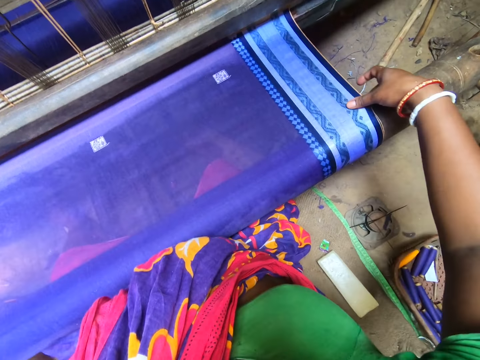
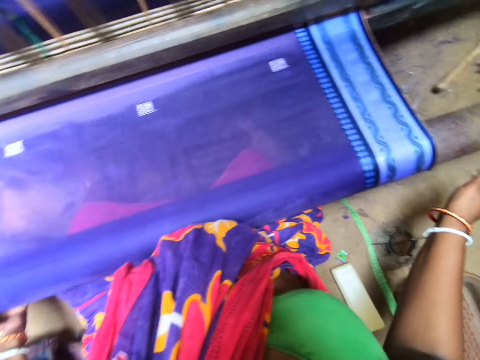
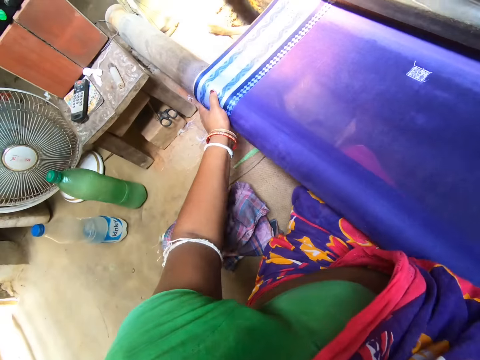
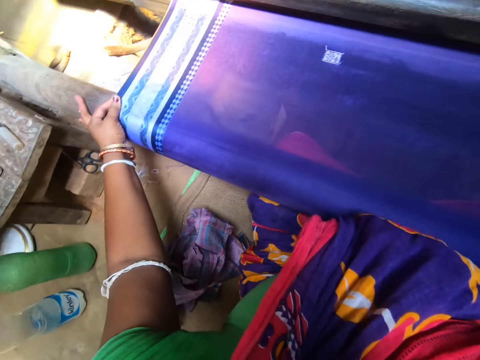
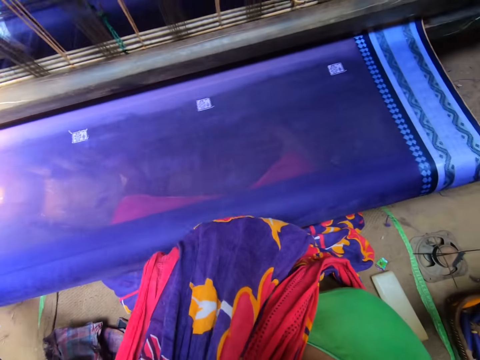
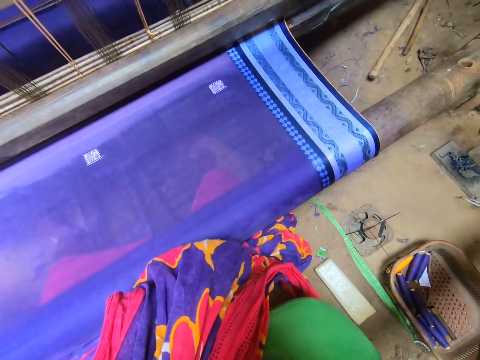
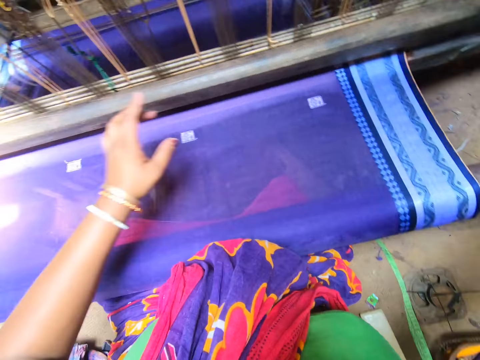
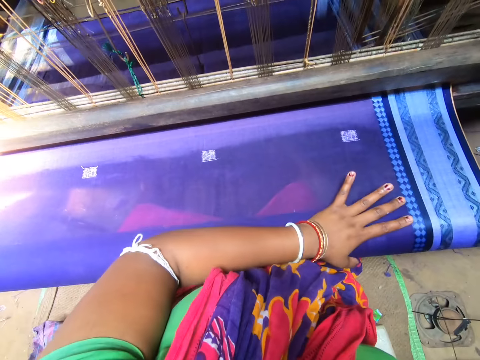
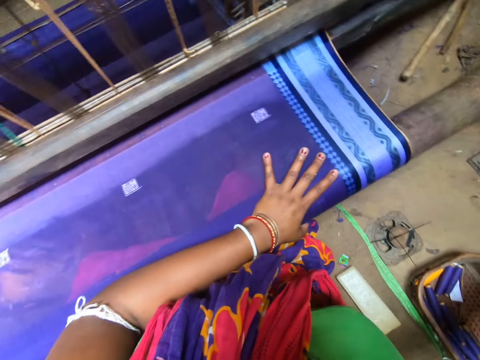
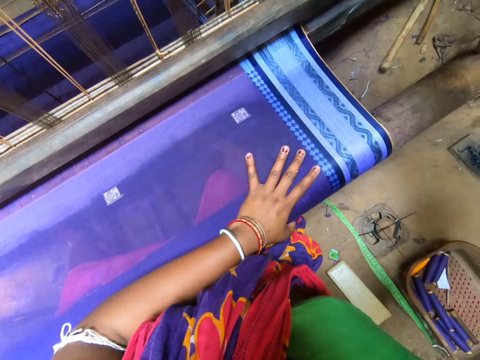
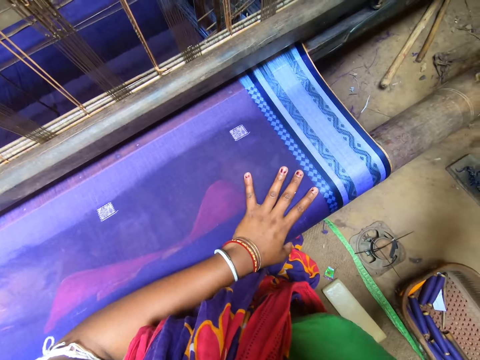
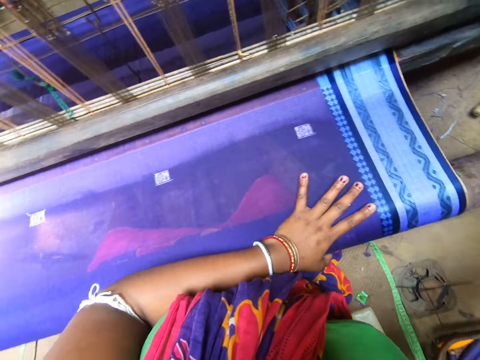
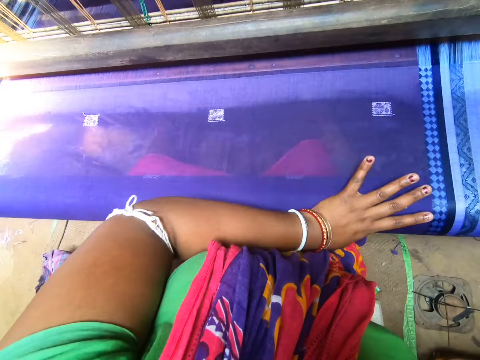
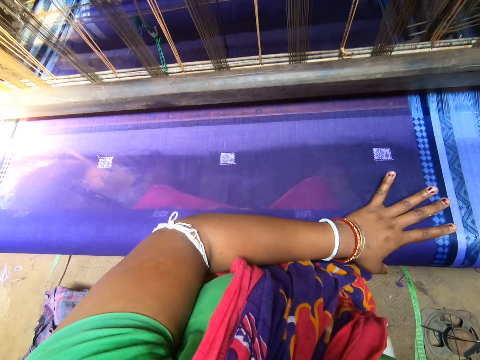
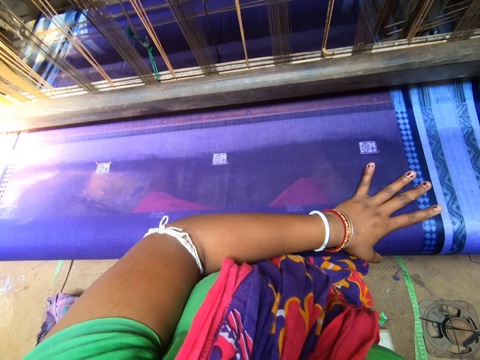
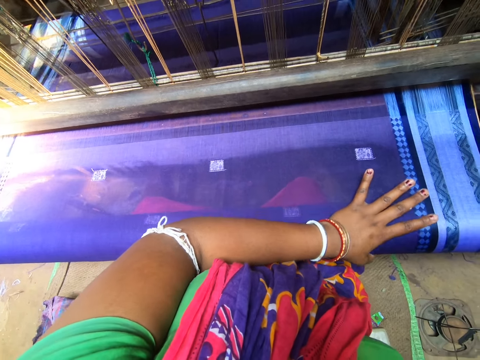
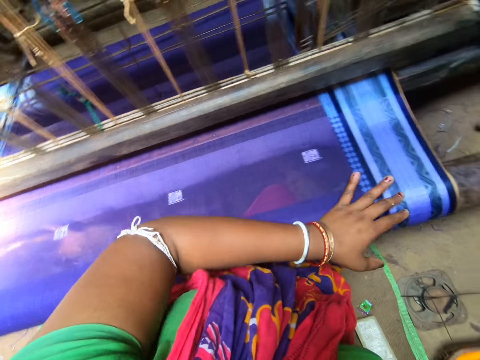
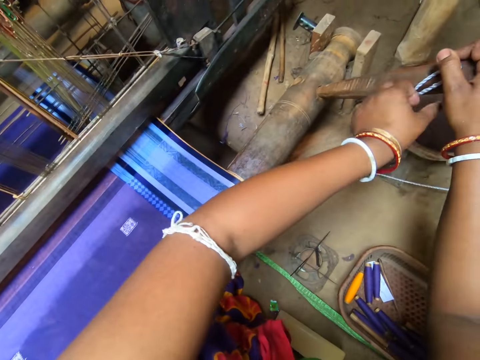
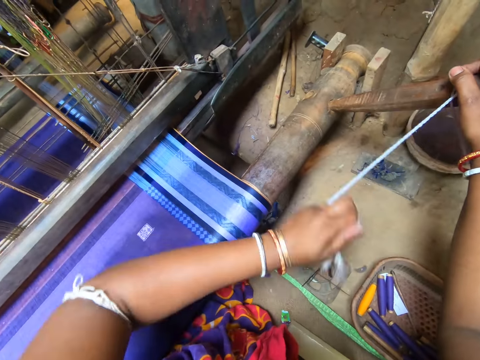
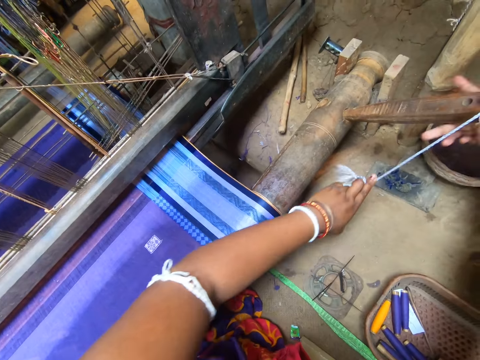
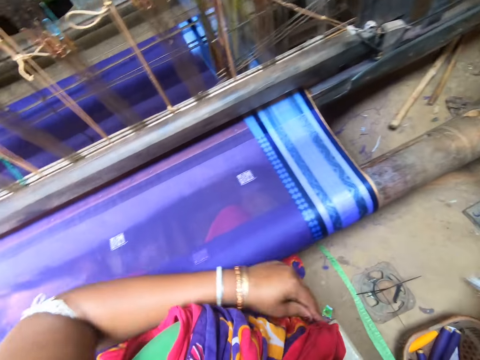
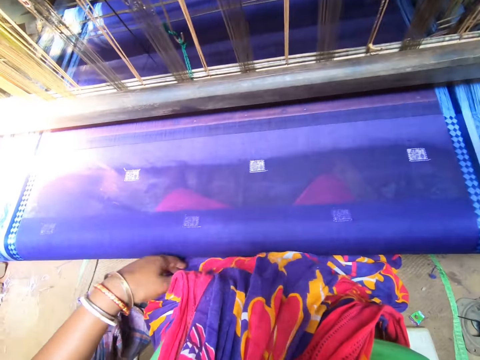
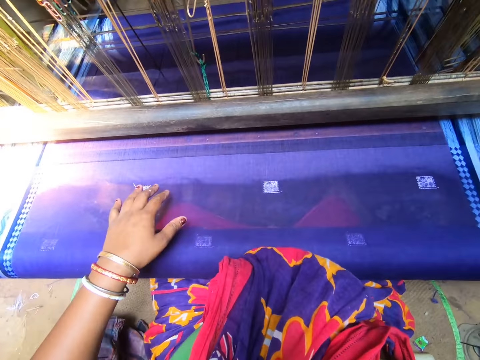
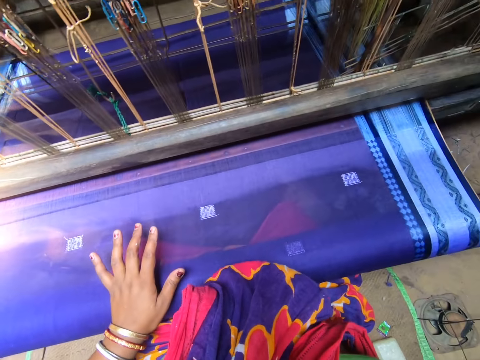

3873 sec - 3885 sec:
The camera wearer stretches the garment. She rotates the garment board. She tightens the thread on the stick with her left hand. She pulls the thread on the handle.

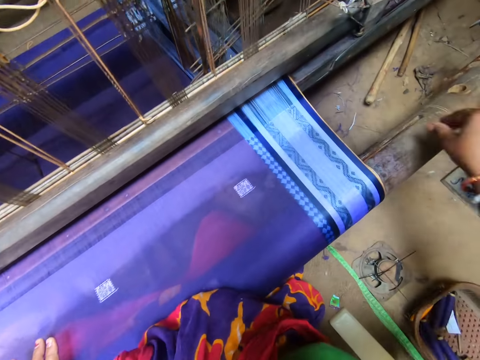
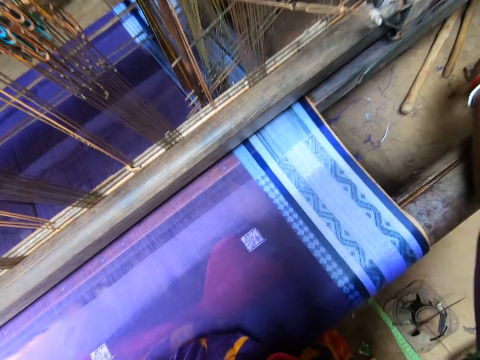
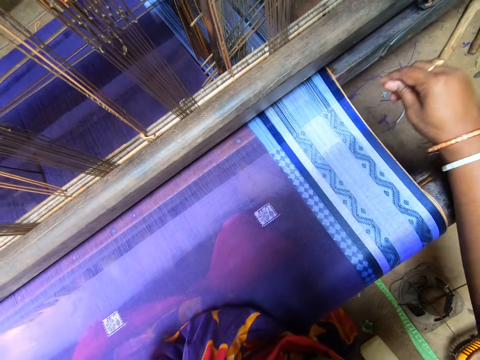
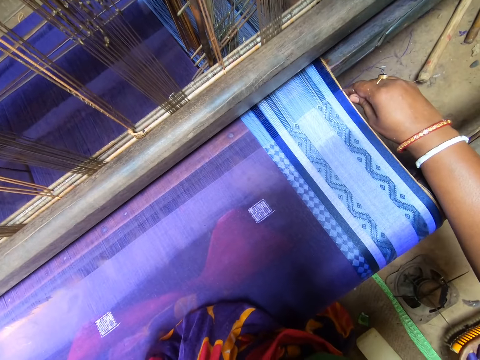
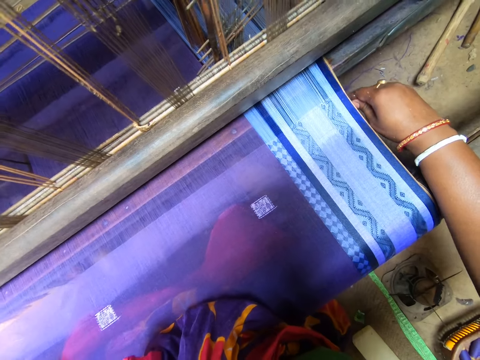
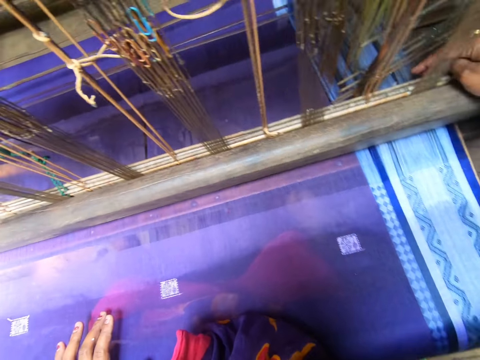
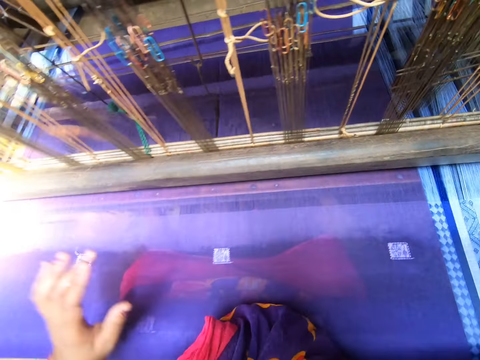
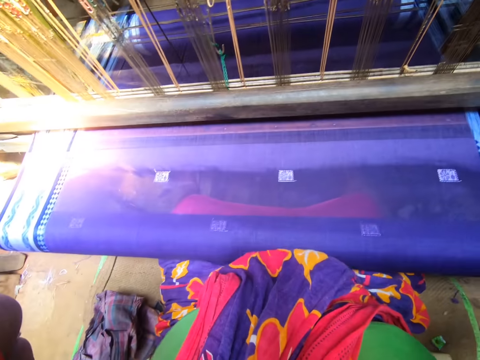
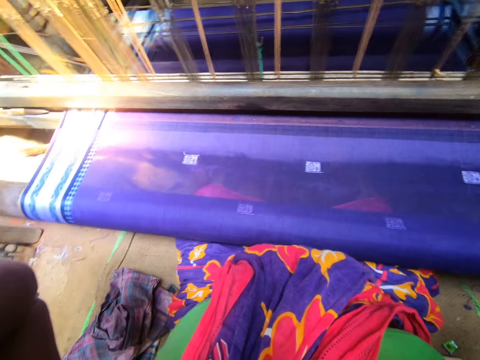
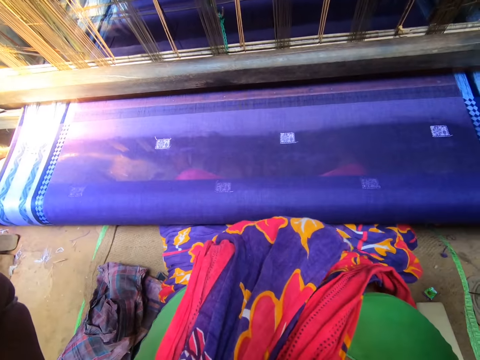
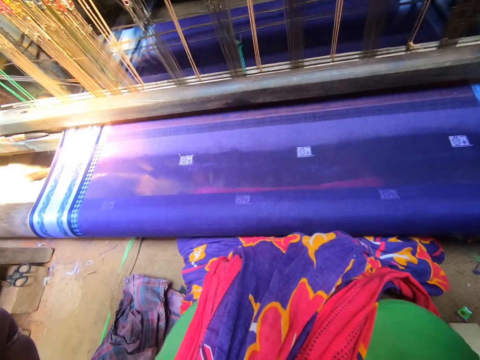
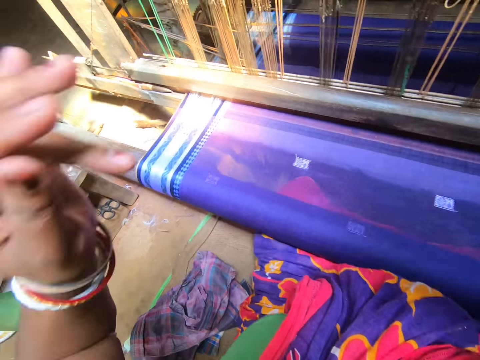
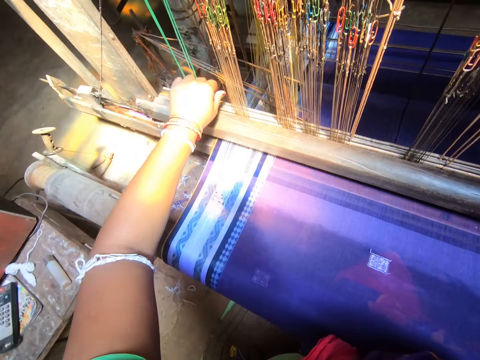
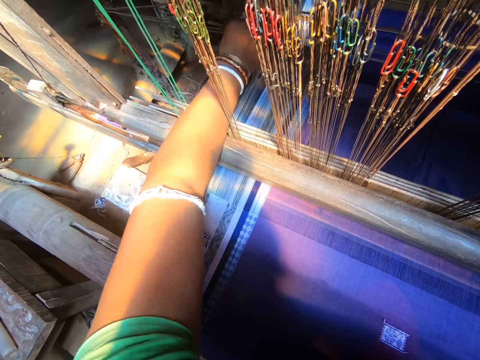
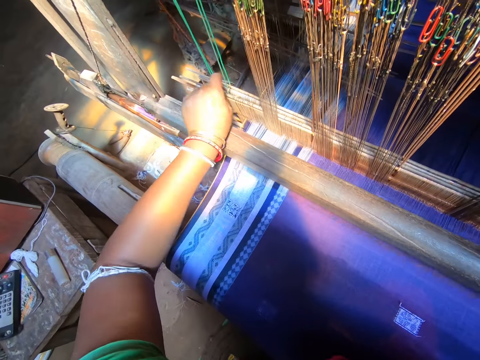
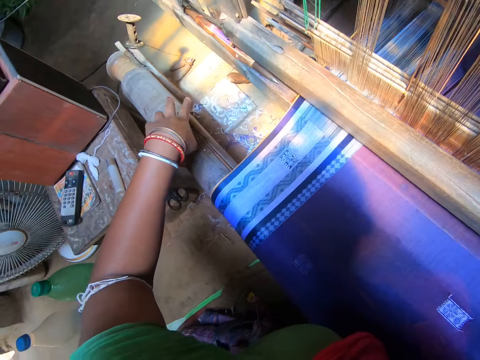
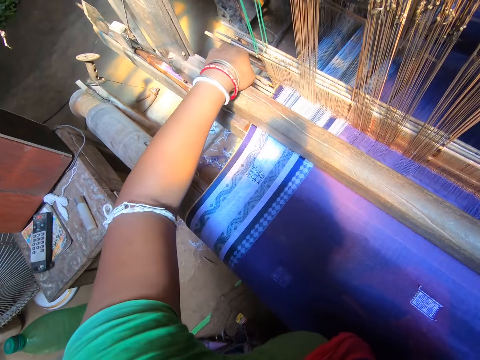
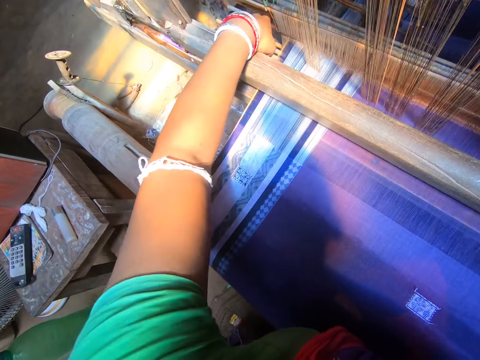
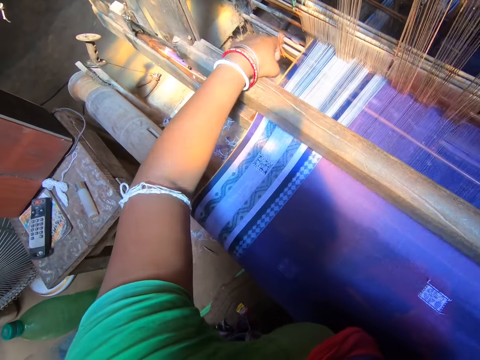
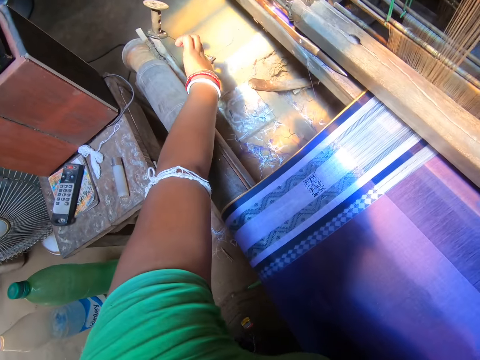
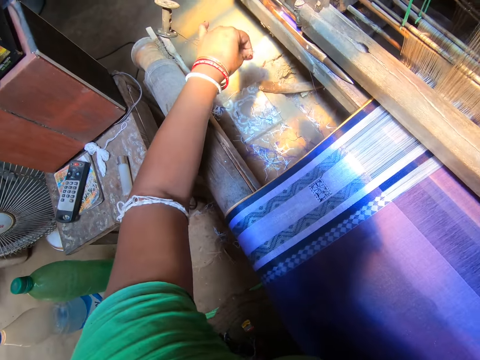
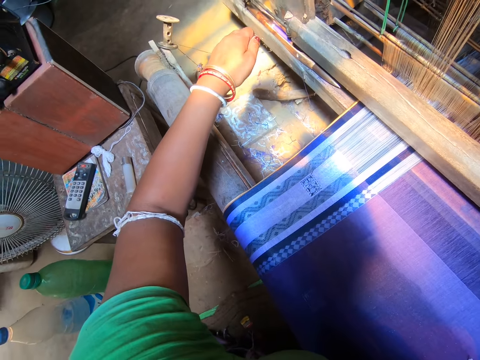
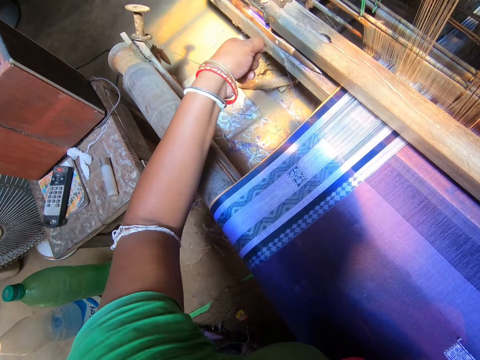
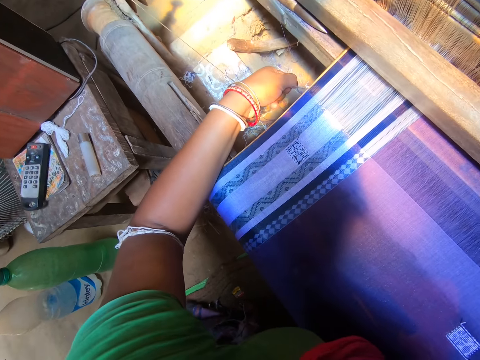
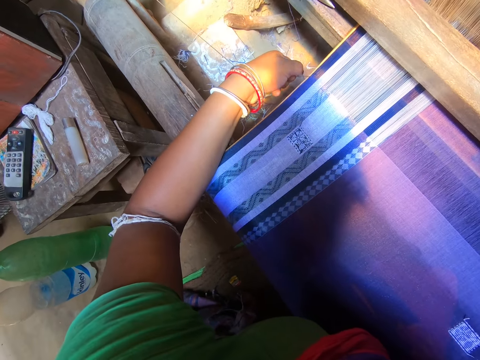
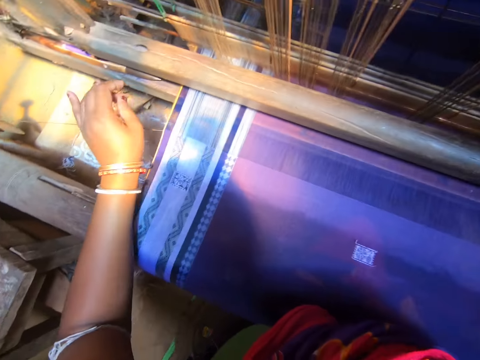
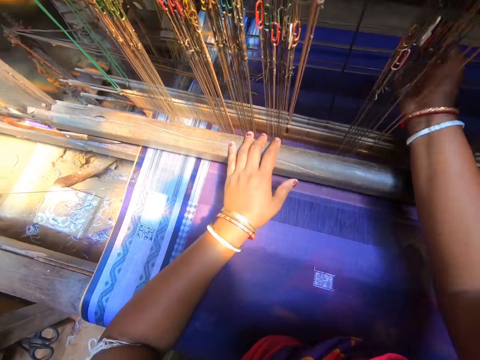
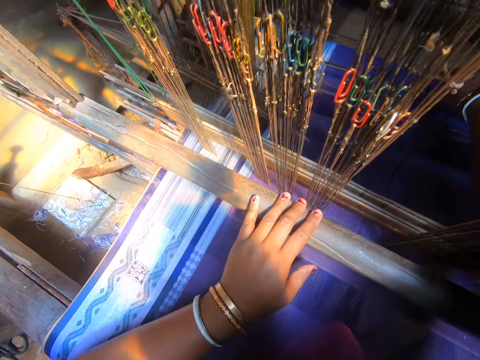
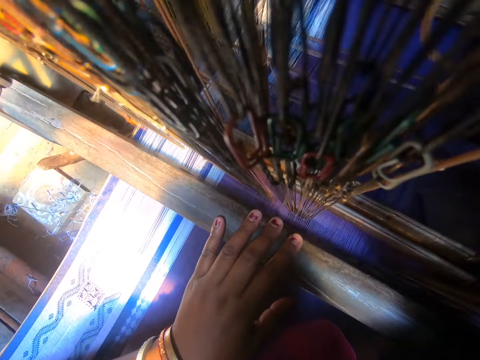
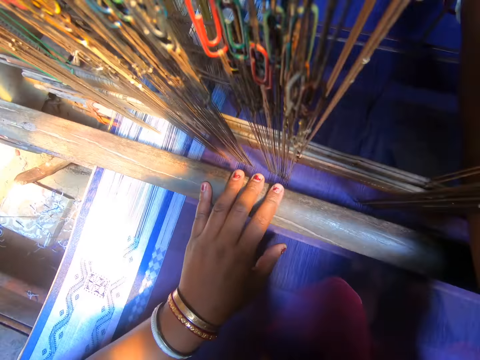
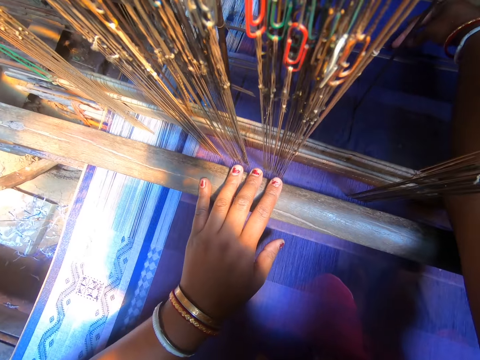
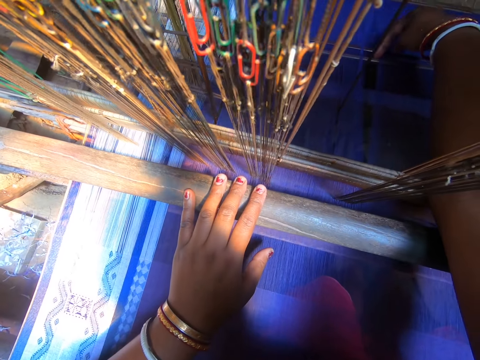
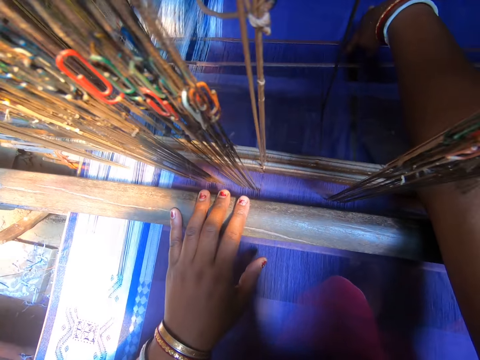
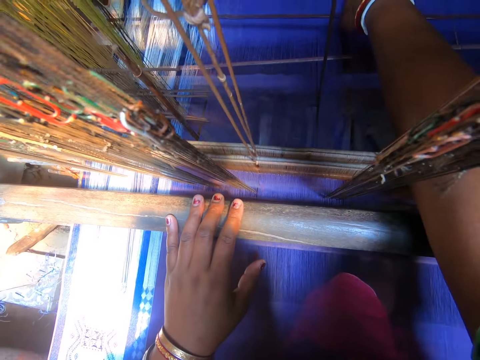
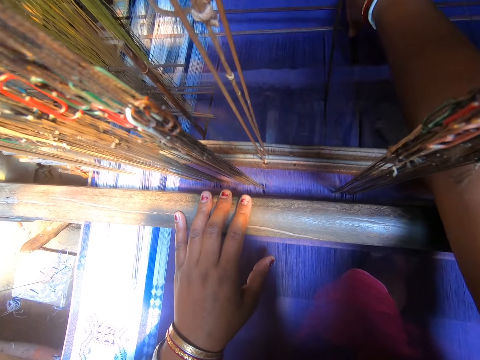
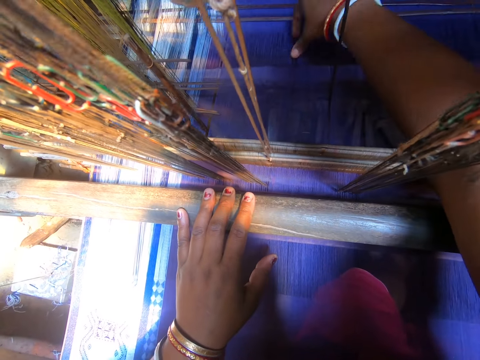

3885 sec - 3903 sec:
The camera wearer attaches a piece of thread to the handloom's base with her right hand. She adjusts a pair of glasses on her face with both hands. She adjusts the loom threads. She attaches a piece of thread to the handloom's base with her left hand. She adjusts the handloom's warp threads with her right hand.
